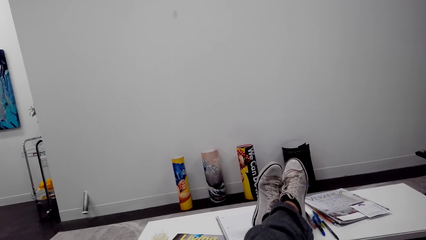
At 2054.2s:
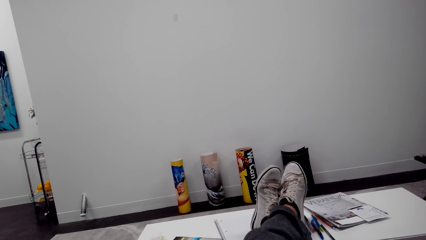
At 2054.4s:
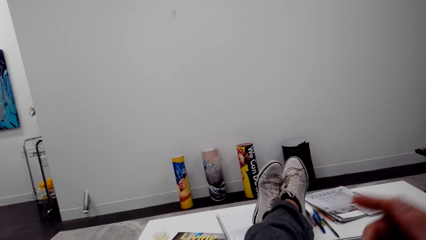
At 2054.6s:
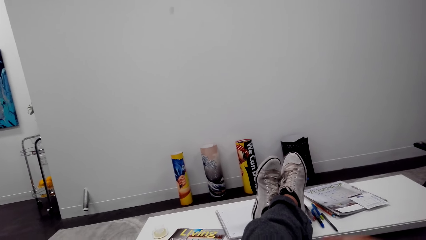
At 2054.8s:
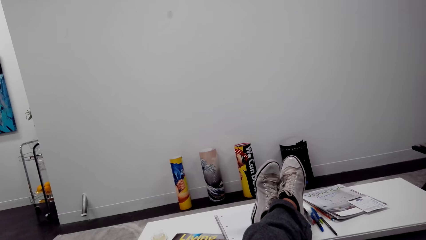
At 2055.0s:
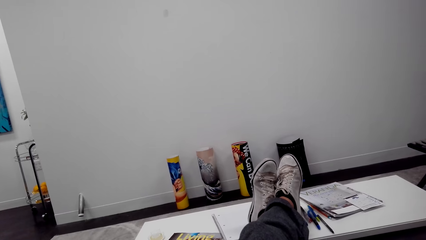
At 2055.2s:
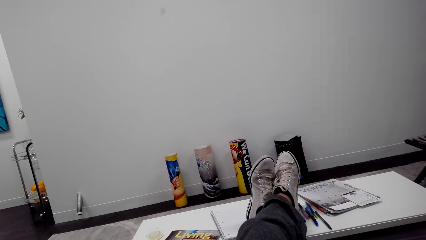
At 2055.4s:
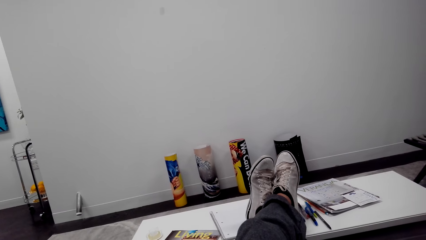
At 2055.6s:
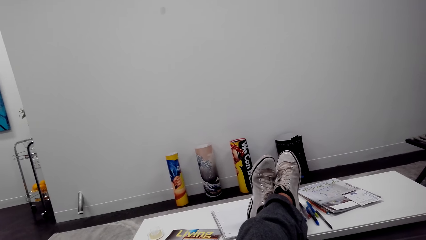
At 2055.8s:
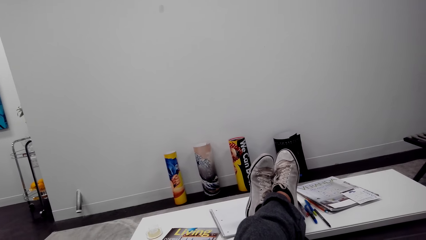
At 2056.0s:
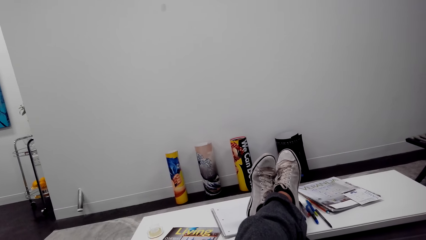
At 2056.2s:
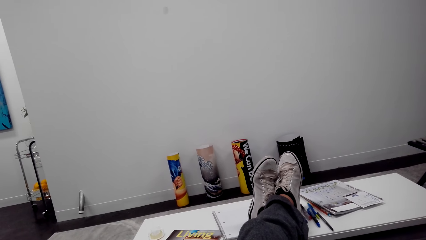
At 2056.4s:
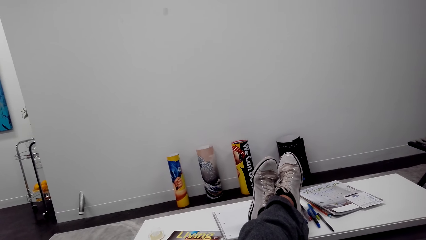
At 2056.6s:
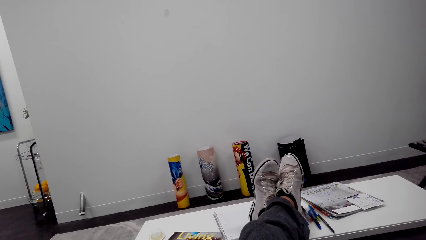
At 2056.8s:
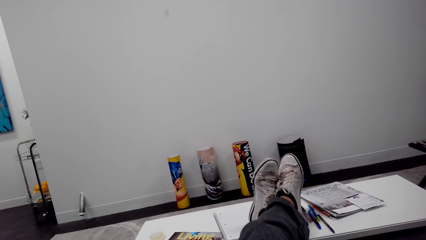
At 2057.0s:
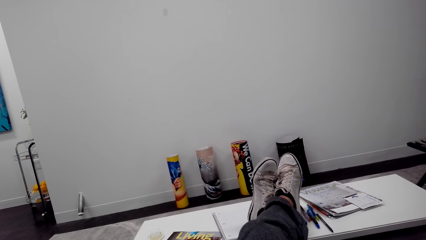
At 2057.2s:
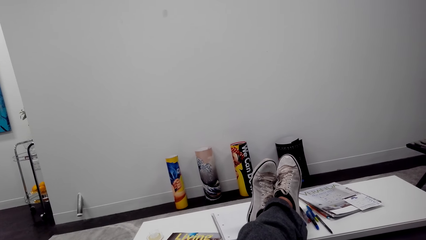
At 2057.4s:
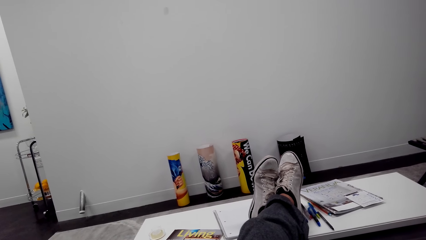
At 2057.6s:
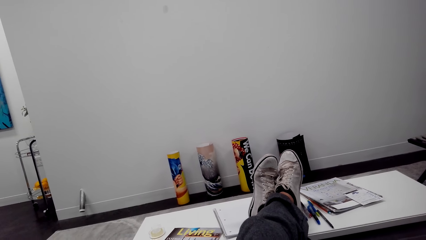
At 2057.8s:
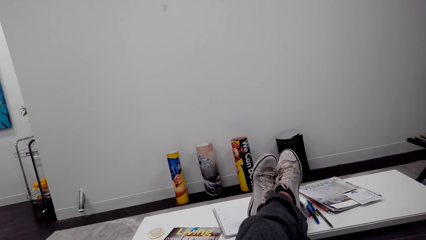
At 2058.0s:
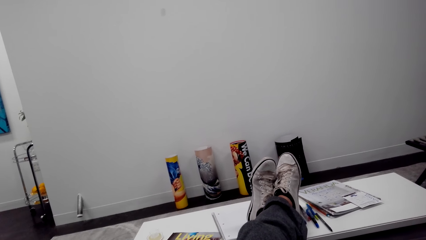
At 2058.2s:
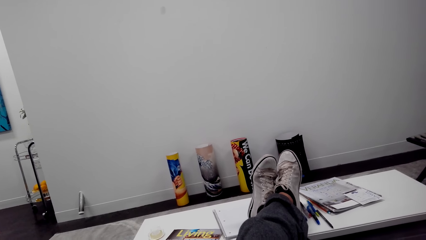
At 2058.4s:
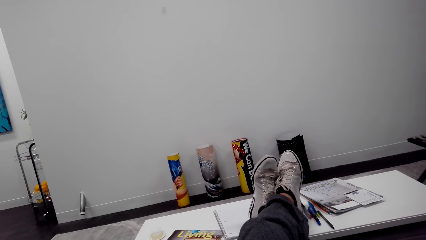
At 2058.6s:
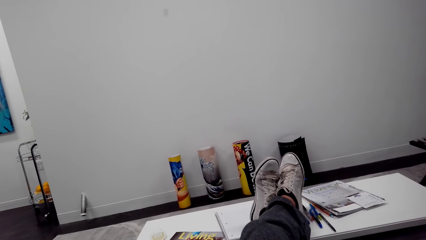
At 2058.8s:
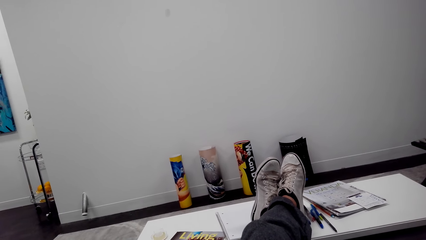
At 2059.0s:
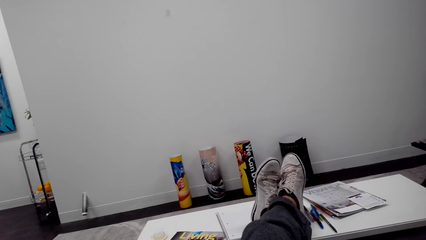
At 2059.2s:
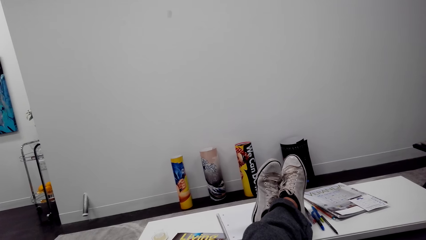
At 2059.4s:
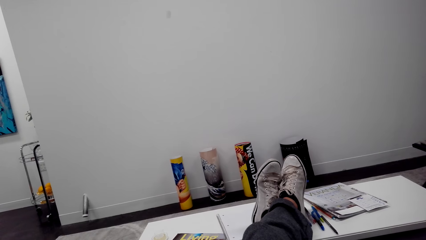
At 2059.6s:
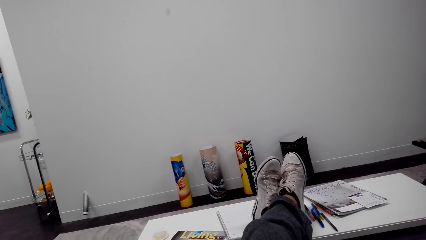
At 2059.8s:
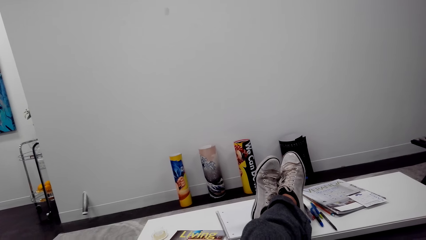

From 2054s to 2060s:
The camera wearer puts his hand down.

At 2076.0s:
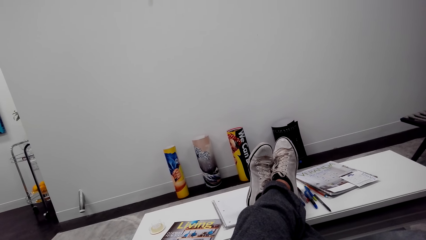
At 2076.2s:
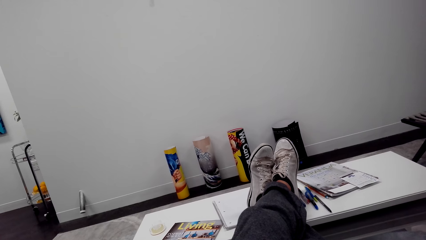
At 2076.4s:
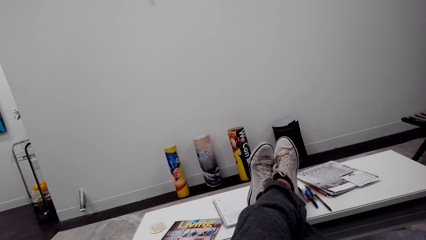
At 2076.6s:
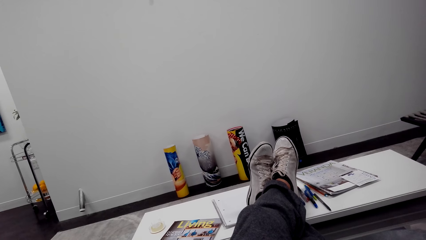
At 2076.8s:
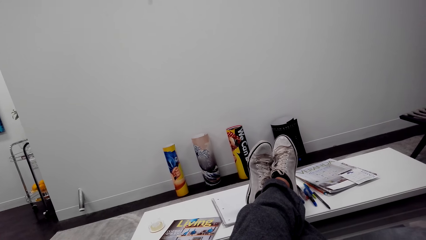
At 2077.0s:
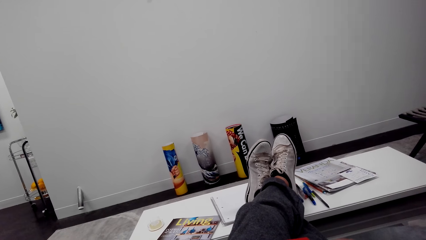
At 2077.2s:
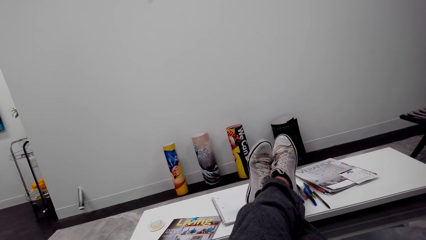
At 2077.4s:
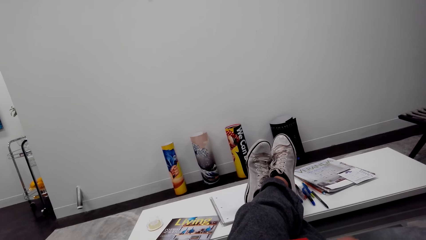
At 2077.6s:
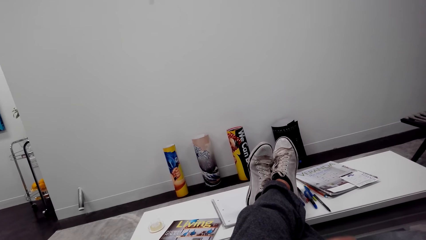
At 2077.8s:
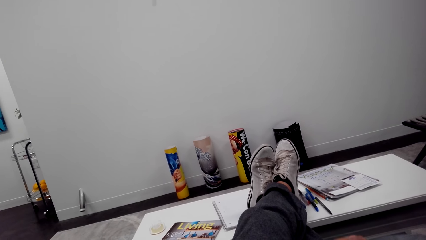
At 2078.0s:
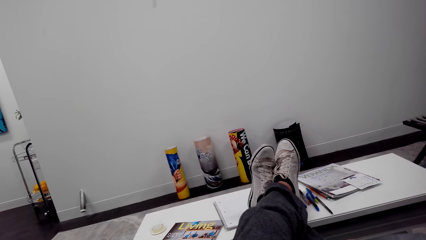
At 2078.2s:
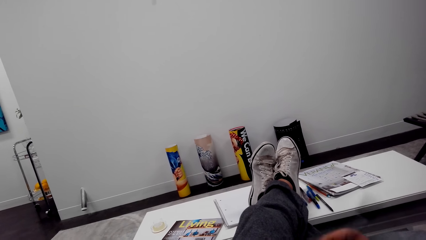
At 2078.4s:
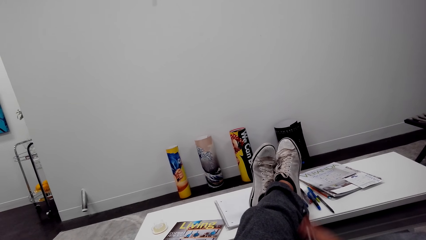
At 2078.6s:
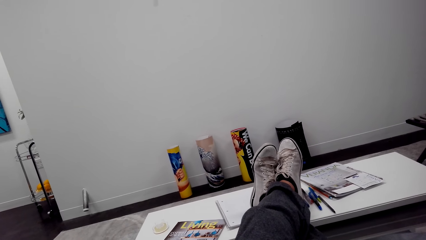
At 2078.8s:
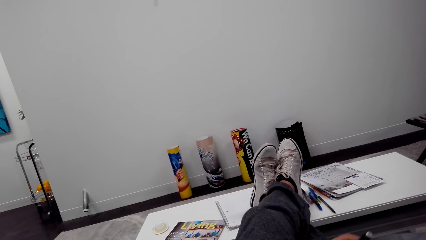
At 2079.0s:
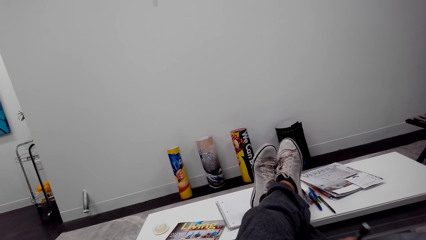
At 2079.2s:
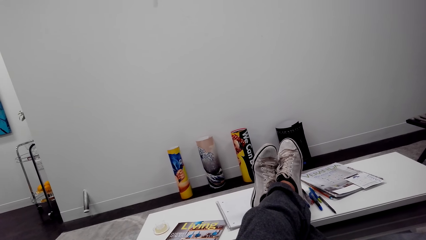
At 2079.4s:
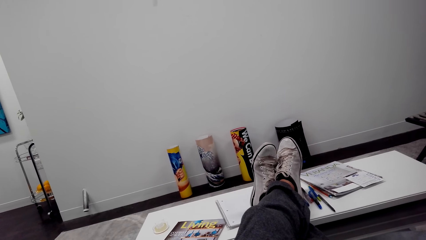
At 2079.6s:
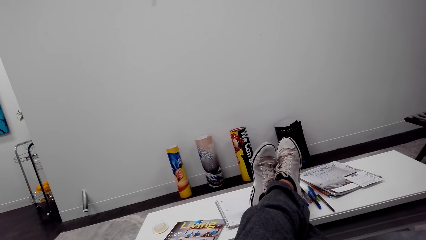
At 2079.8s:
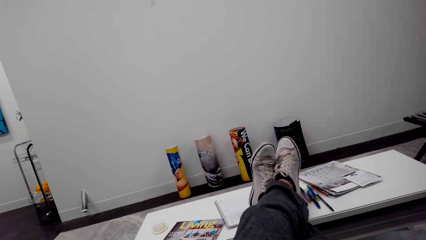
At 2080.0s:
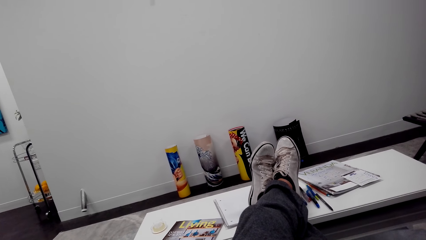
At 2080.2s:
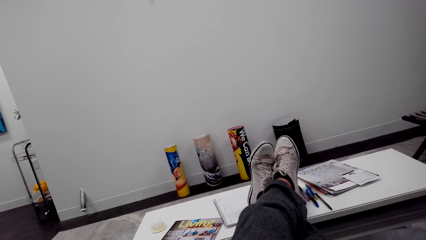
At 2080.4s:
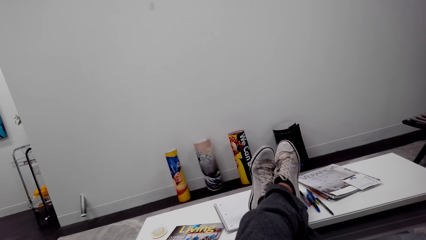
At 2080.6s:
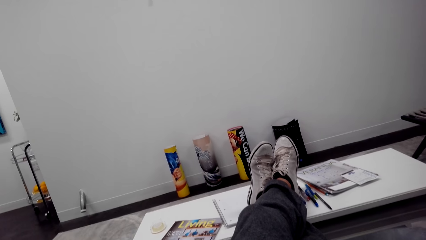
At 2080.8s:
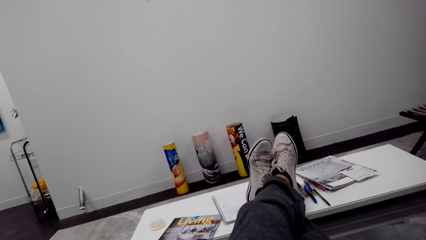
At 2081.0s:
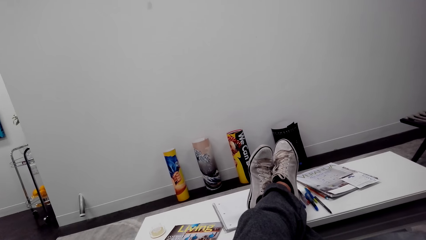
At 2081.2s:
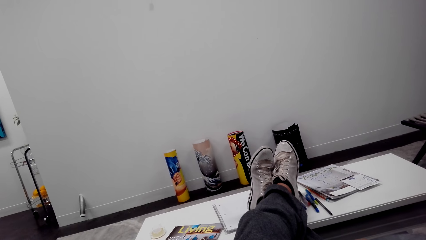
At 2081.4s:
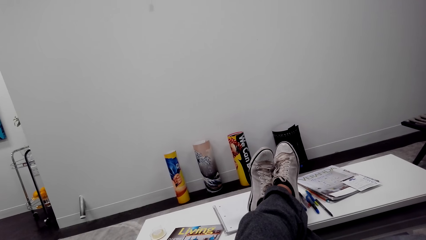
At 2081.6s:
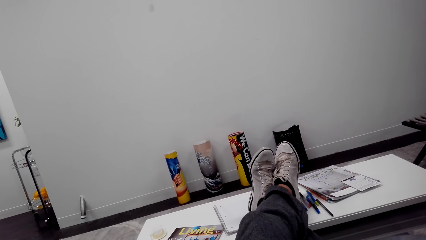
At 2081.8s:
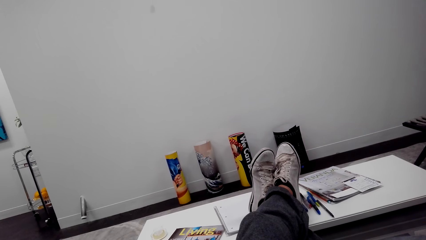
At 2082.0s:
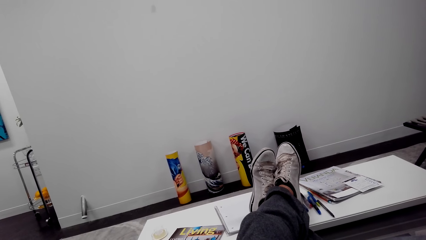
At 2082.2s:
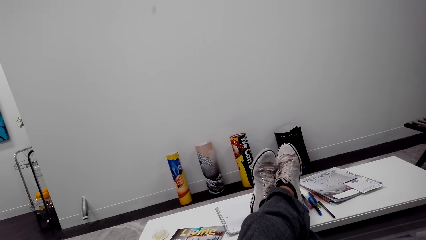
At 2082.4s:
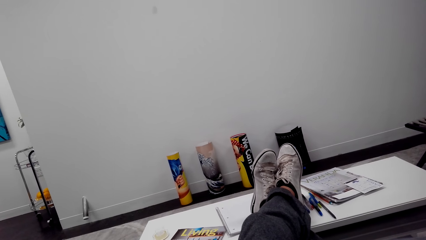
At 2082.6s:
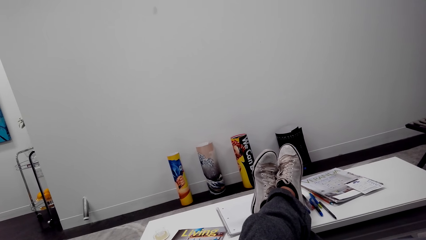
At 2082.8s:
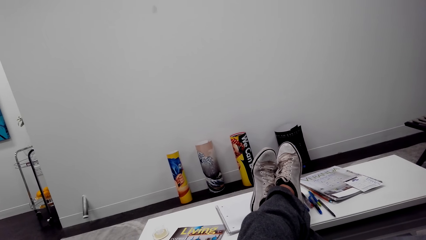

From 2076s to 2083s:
The camera wearer holds a pen.

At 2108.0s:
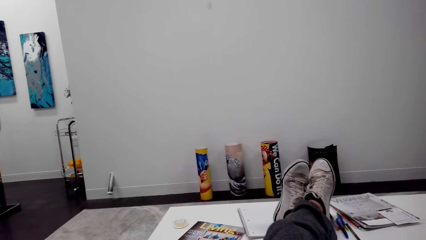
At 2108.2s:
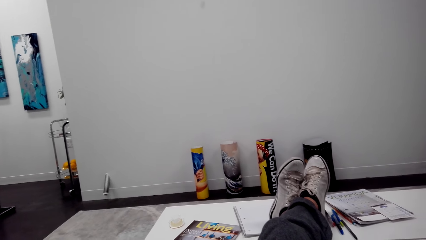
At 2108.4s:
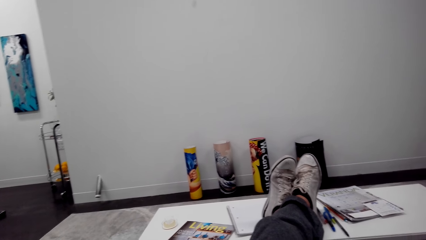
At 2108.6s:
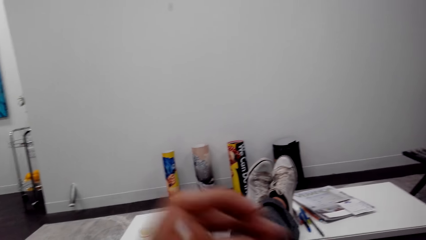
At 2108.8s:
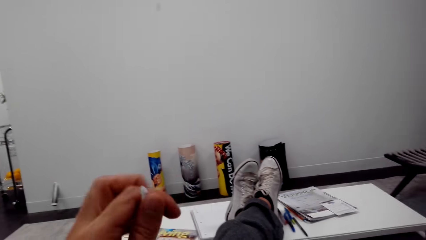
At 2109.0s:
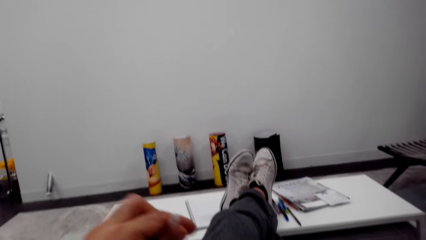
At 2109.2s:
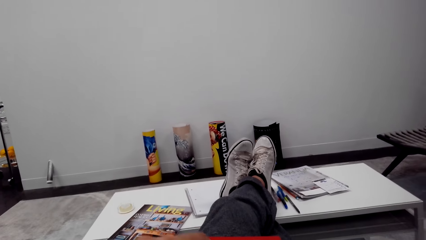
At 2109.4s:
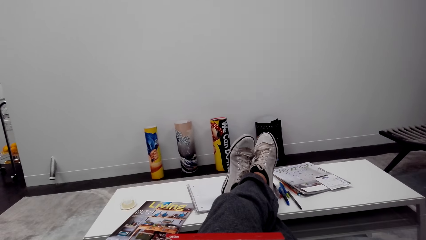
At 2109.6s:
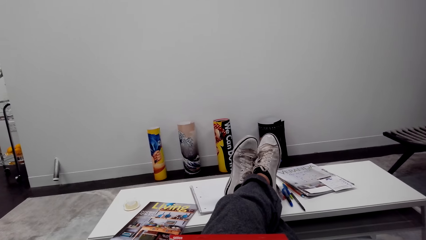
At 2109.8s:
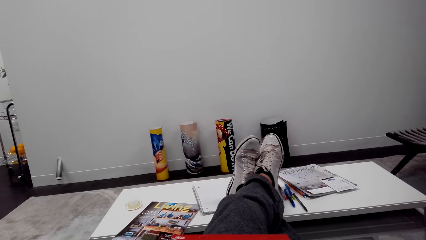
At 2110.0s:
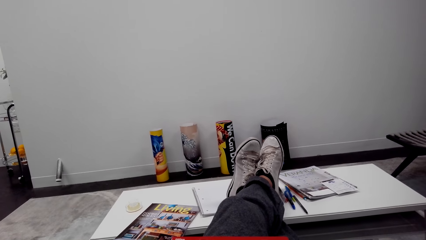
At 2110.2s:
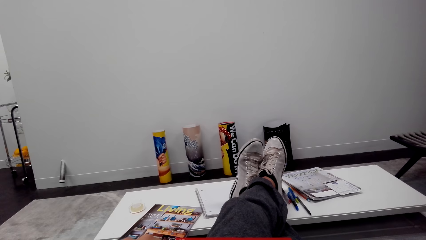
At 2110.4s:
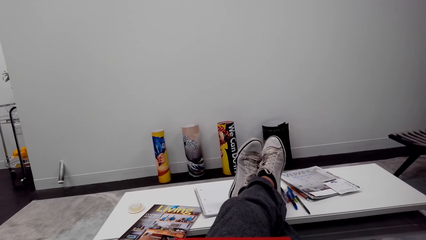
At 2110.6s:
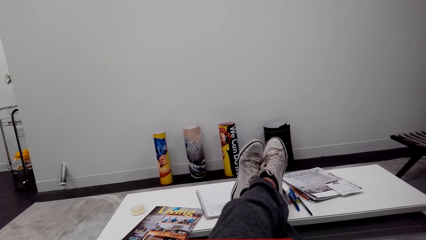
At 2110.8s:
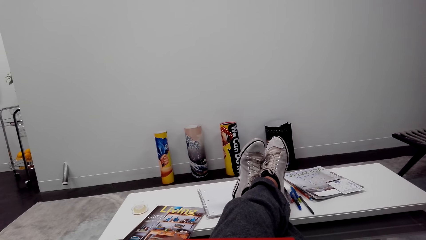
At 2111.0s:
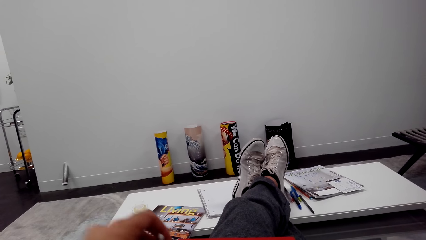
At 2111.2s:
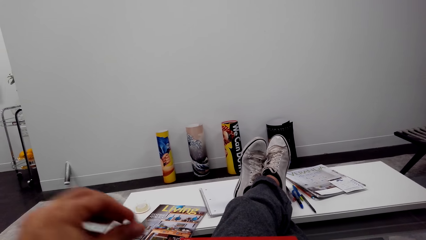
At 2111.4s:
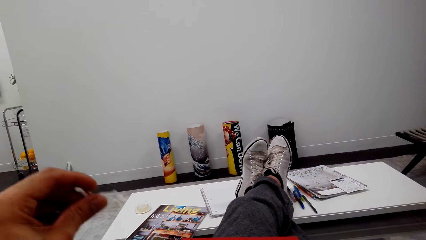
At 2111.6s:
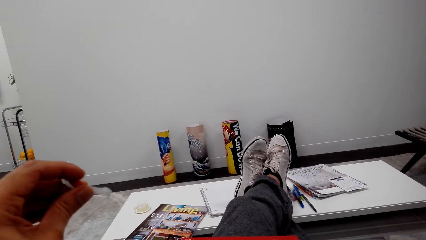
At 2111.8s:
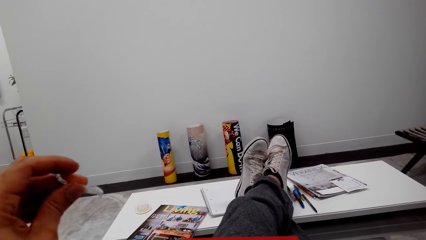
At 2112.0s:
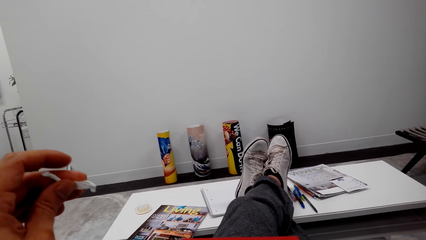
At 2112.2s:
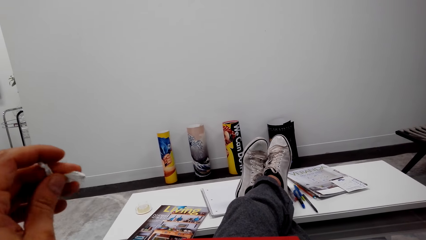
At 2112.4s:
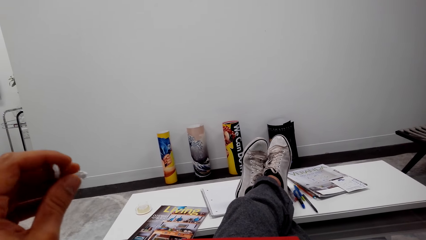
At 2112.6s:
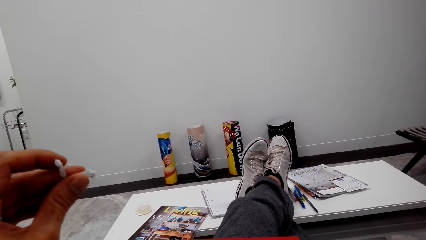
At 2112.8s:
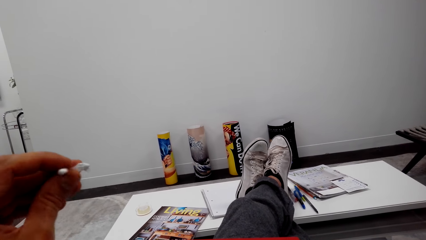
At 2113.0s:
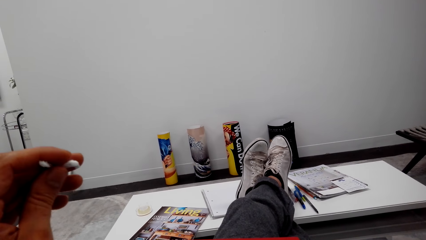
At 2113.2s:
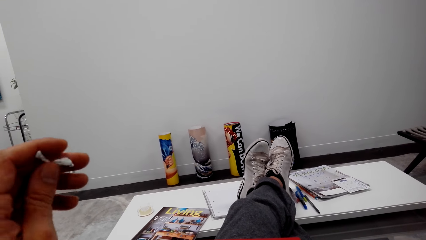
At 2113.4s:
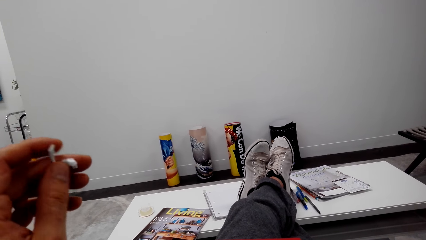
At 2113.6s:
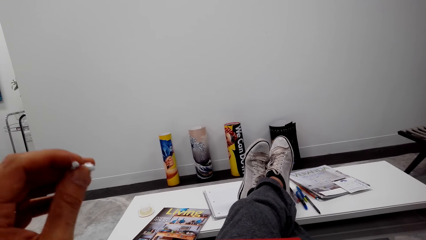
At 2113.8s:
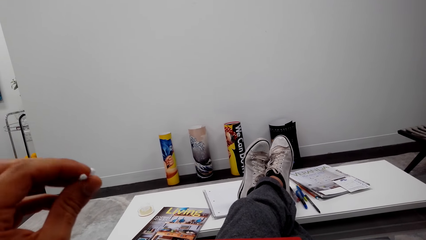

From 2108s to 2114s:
The camera wearer moves his hand. He holds a paper in his left hand. He rolls the small piece of paper in his hand.
